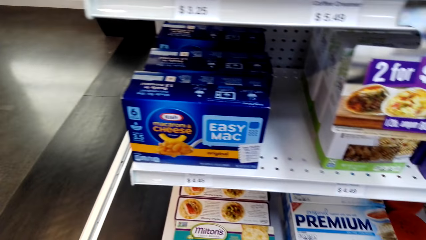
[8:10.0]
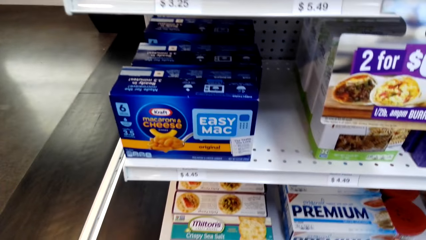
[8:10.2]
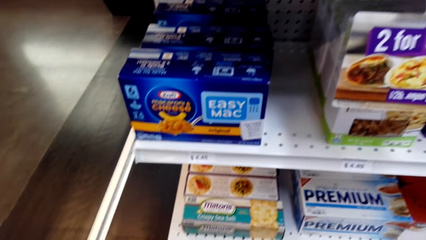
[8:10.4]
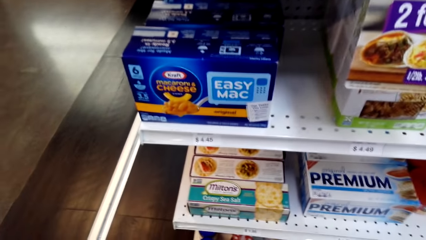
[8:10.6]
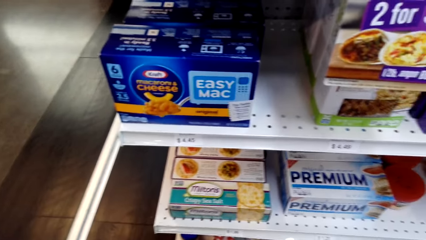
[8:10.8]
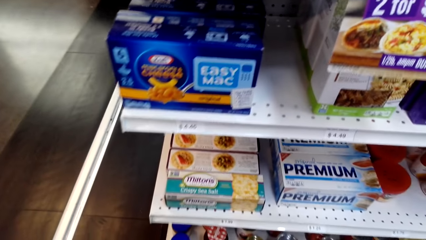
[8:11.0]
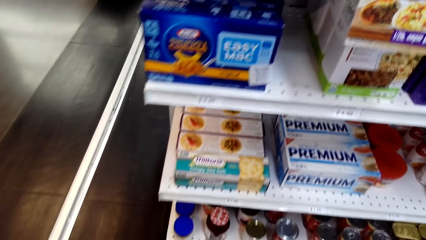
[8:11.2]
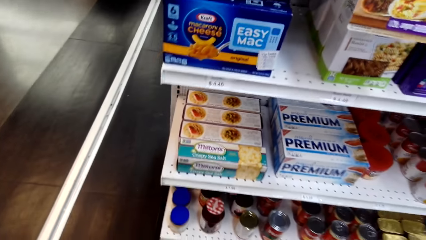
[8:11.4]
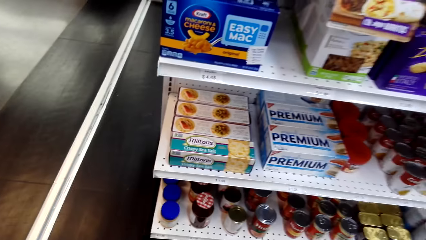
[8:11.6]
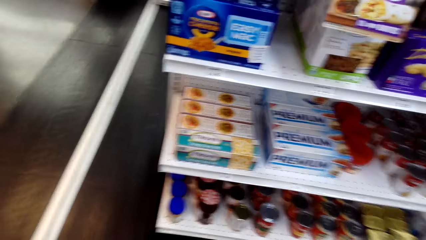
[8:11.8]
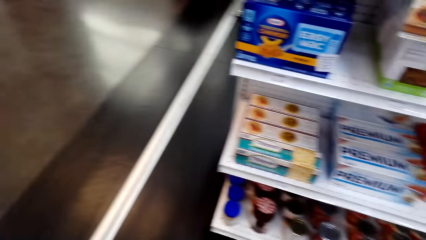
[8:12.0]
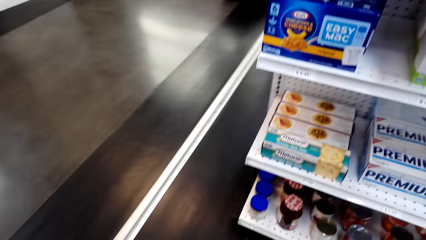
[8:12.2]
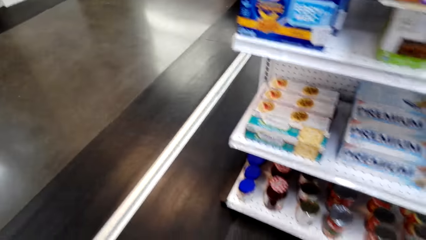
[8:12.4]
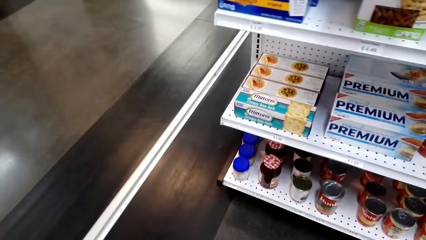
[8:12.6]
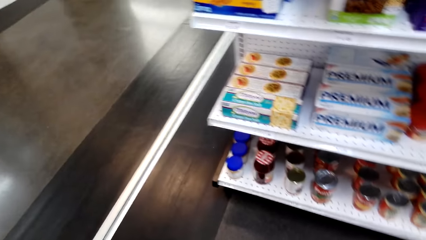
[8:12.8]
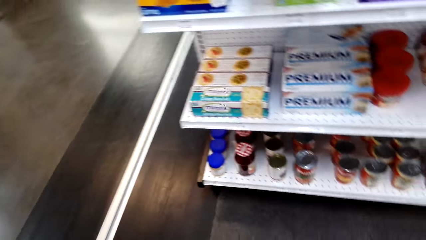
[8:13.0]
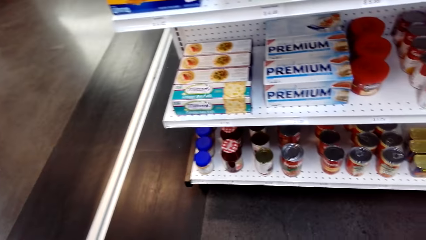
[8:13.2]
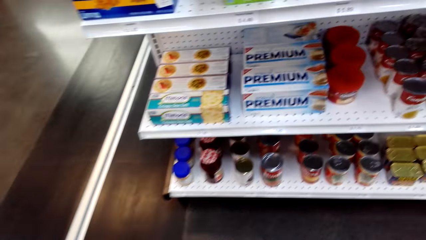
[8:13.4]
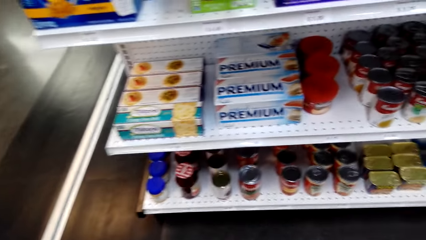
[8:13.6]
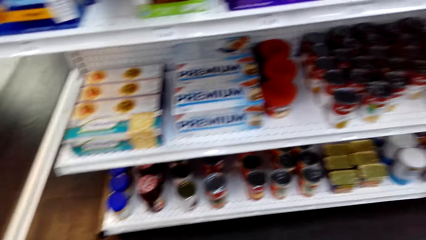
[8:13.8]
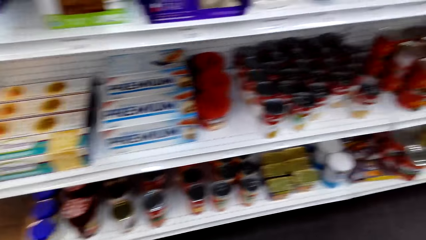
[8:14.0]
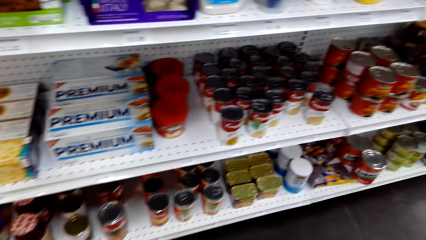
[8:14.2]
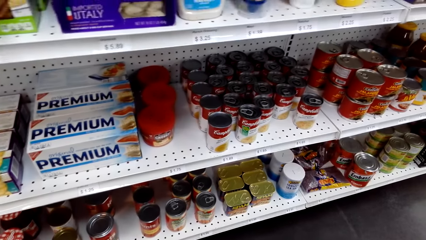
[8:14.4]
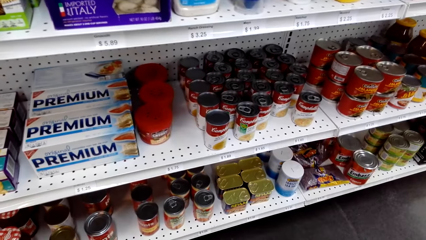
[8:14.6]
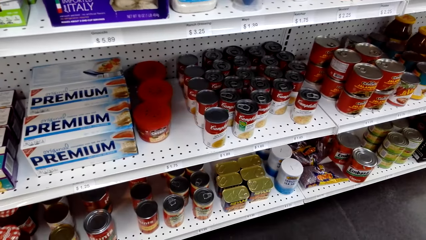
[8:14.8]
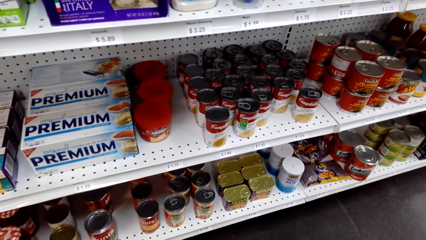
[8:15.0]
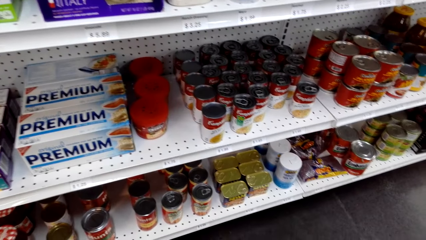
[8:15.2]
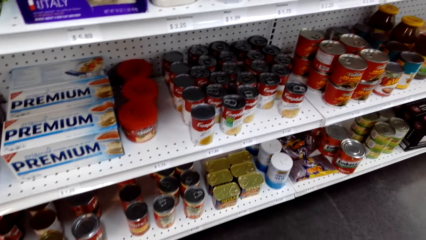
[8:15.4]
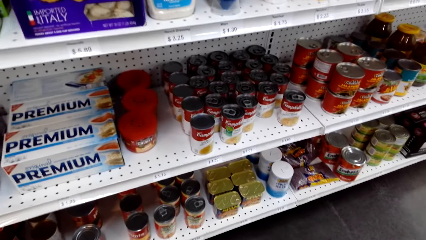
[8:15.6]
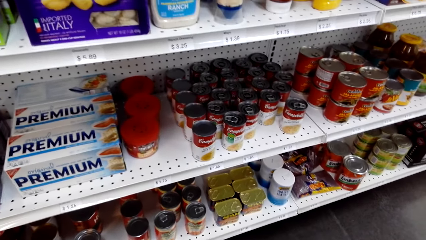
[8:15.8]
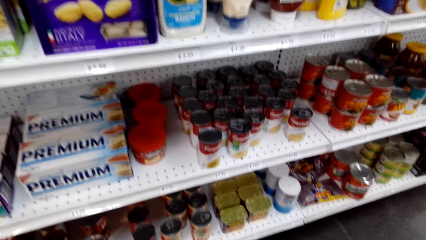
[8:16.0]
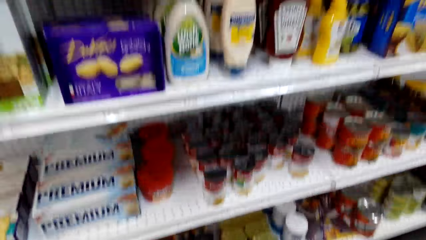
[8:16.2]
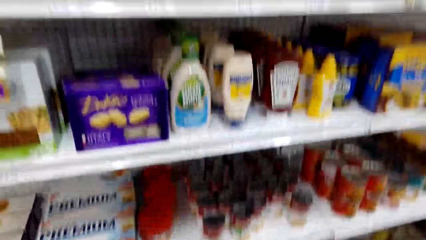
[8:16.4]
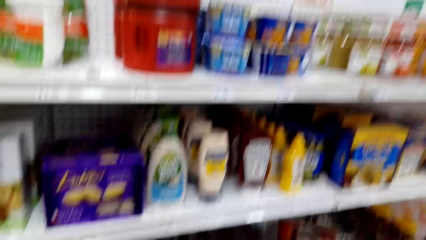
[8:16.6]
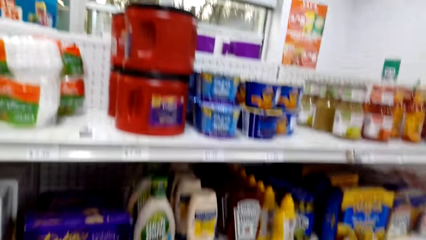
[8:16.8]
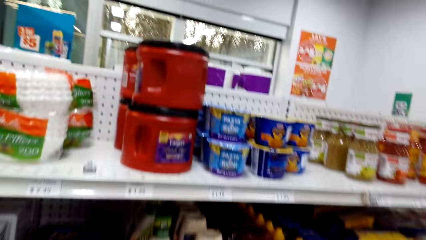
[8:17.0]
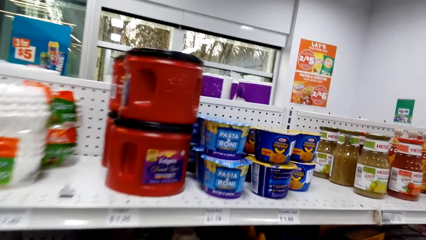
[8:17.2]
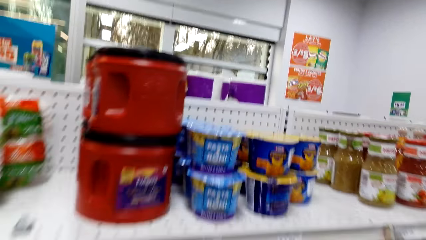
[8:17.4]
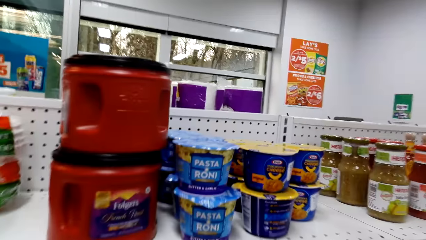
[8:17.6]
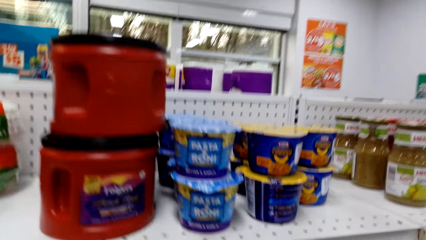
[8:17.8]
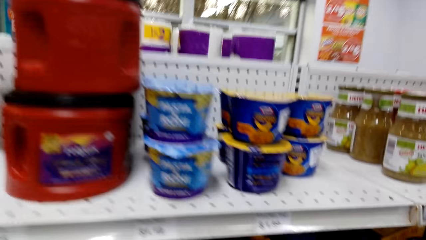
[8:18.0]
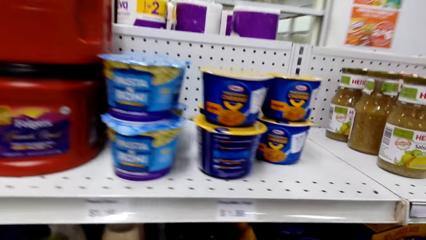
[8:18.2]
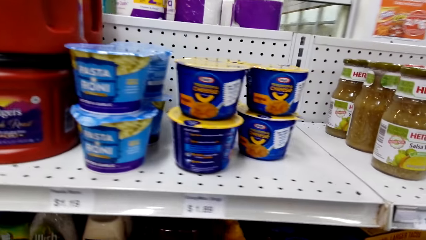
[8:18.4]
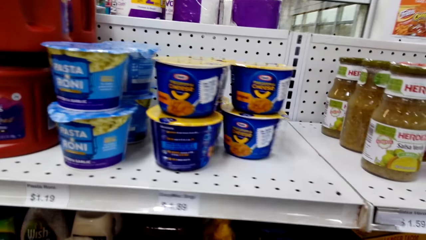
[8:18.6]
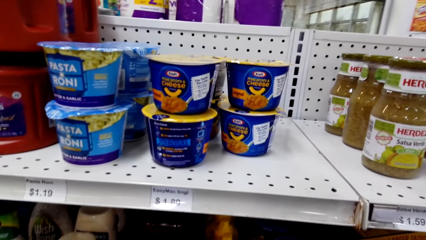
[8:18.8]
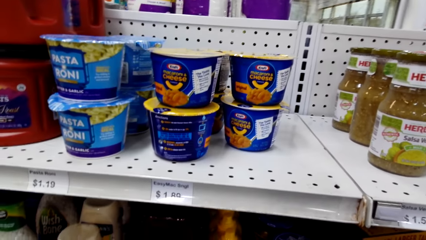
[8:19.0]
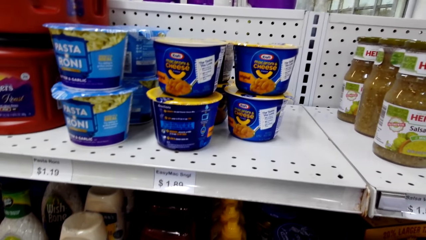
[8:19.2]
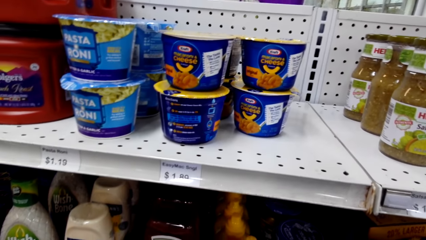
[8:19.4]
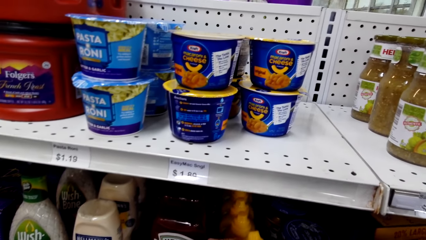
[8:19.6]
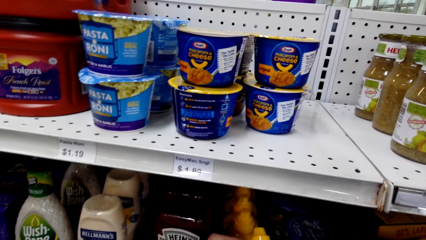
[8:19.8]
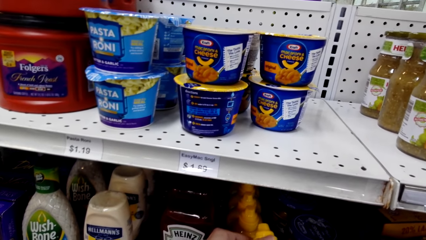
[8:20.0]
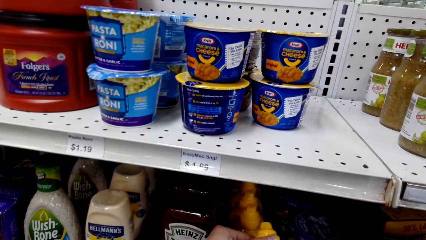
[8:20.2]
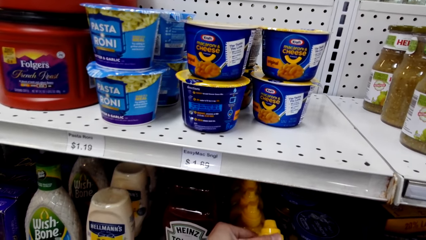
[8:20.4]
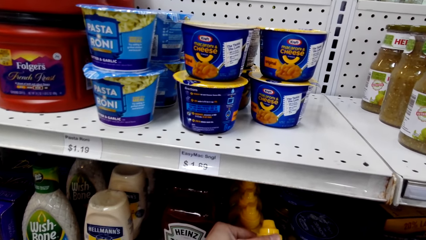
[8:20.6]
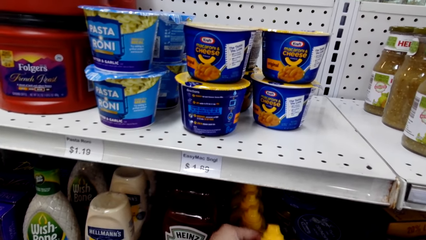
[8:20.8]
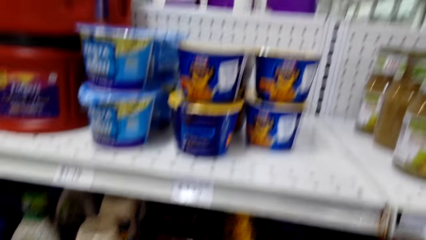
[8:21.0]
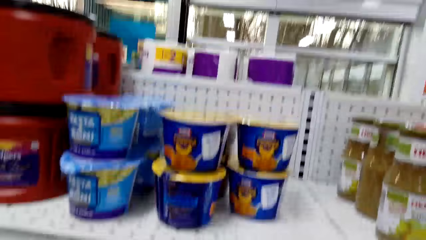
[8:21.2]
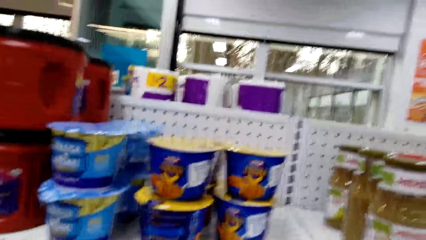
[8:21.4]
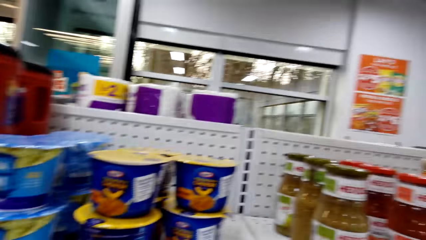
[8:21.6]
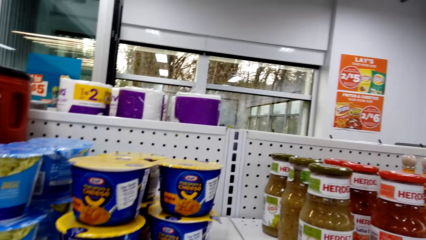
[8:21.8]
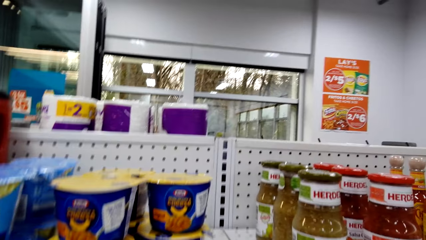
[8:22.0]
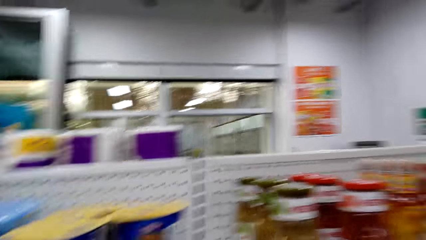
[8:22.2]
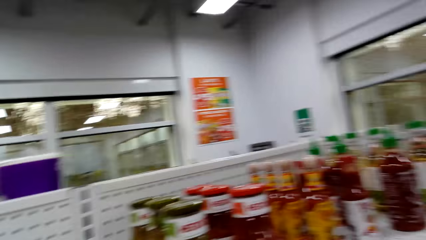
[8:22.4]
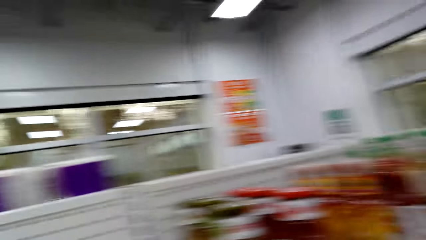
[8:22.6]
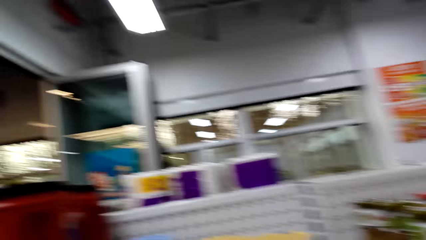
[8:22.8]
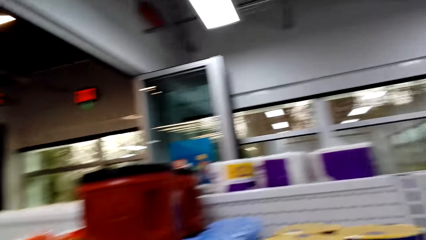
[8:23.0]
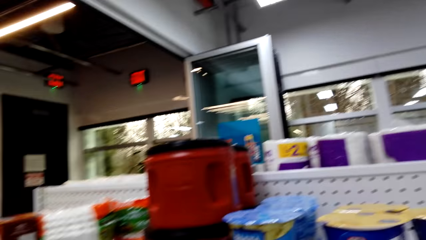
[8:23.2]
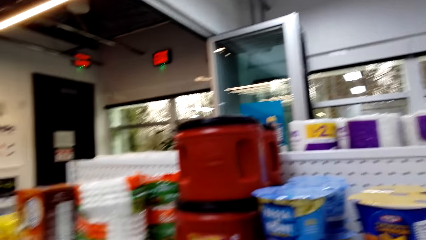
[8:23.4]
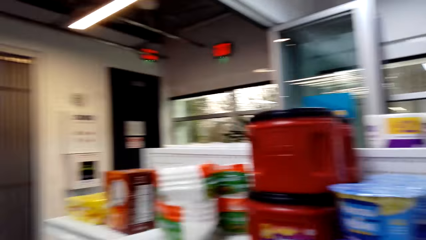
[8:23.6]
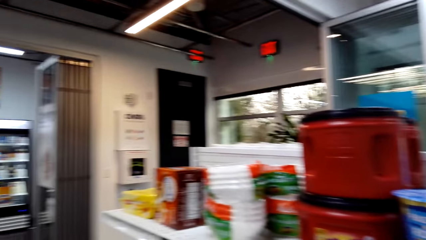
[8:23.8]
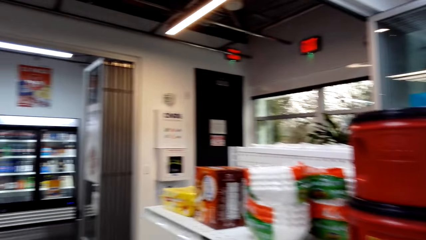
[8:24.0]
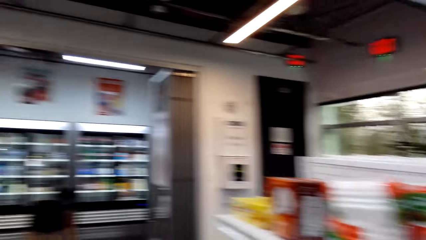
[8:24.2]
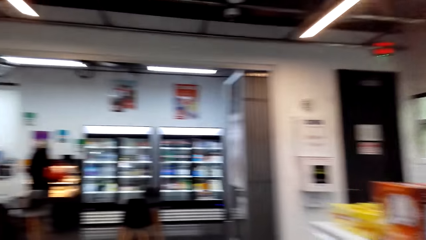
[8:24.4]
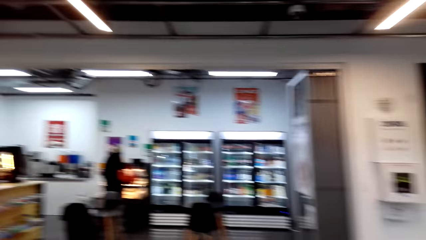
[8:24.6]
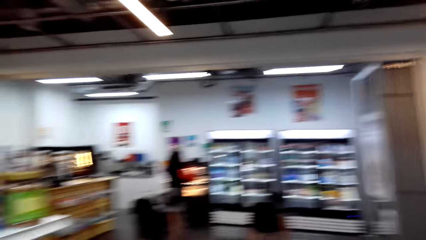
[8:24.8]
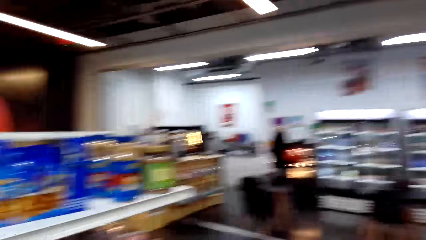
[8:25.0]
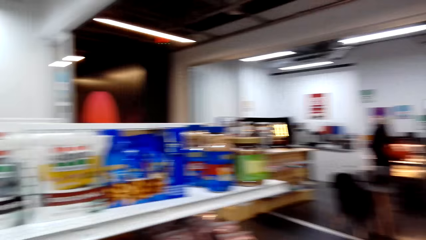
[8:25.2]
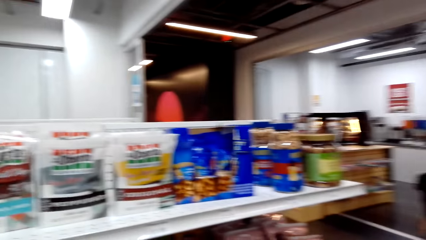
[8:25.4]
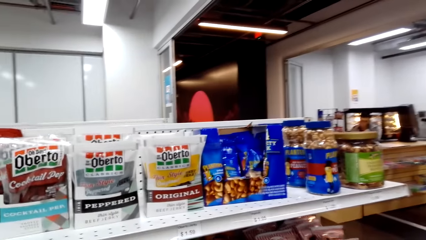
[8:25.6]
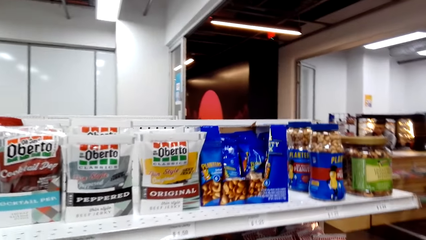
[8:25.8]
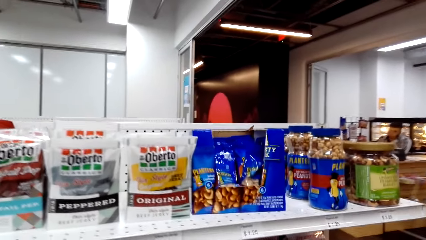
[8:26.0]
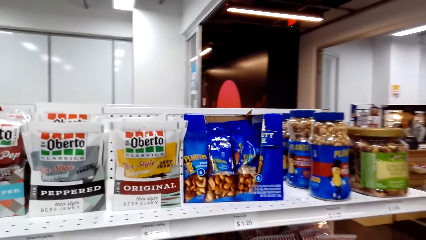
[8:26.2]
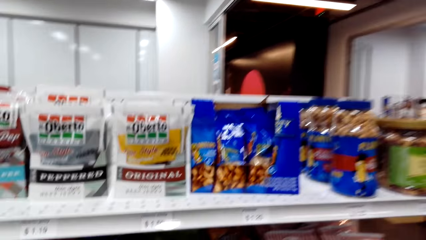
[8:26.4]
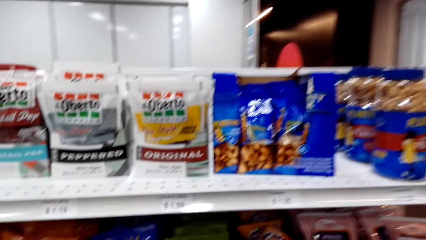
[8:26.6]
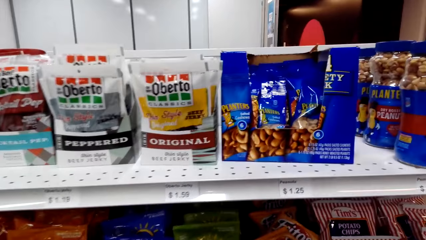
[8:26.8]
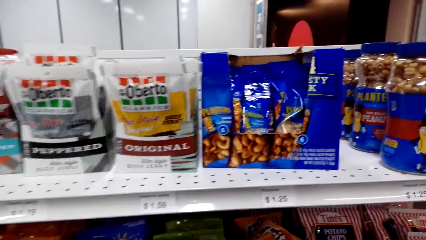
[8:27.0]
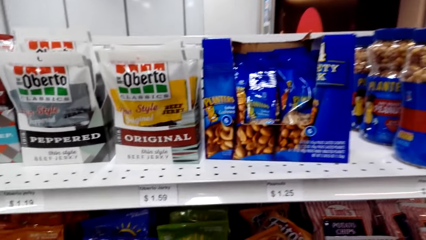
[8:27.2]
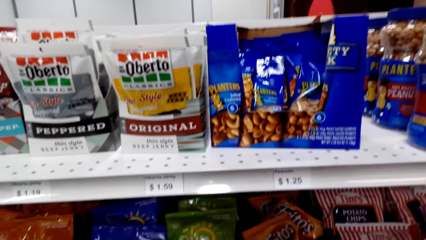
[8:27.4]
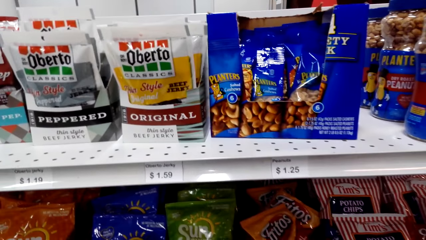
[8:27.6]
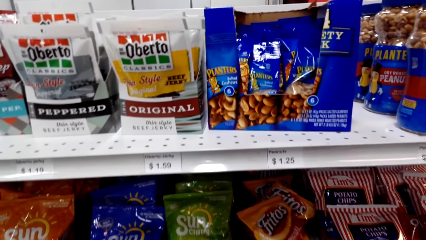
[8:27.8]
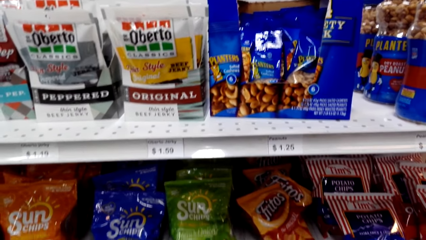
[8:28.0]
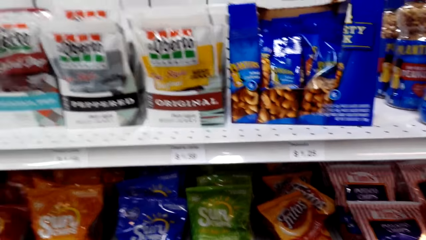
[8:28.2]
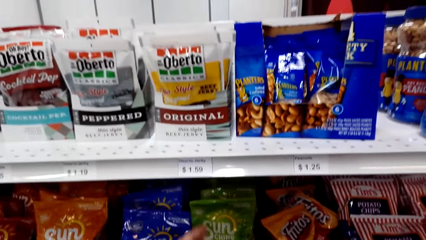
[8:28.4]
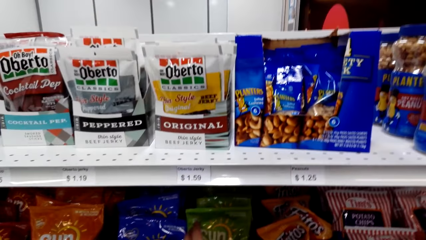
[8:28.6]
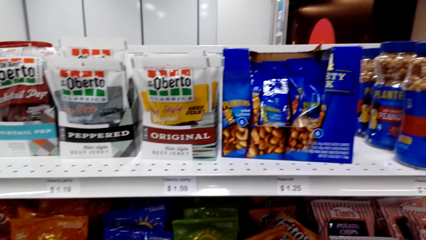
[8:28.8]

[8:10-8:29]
The camera wearer looks around a supermarket. They walk around the supermarket. They look around the supermarket. They walk around the supermarket. They pick up an item from a shelf. They walk around the supermarket. They look around the supermarket.
